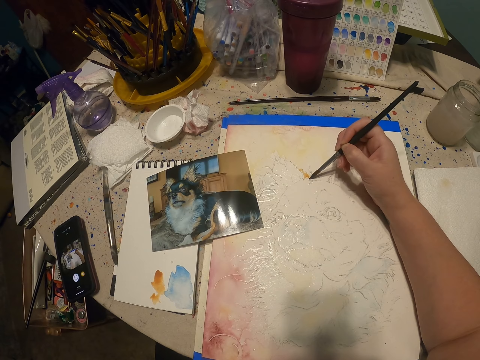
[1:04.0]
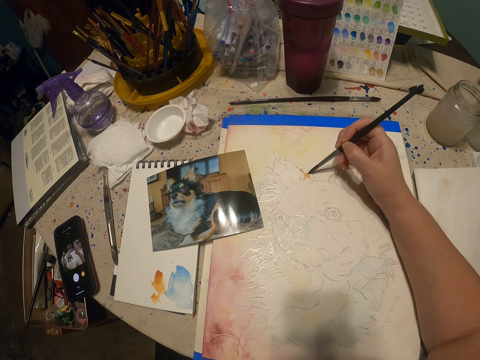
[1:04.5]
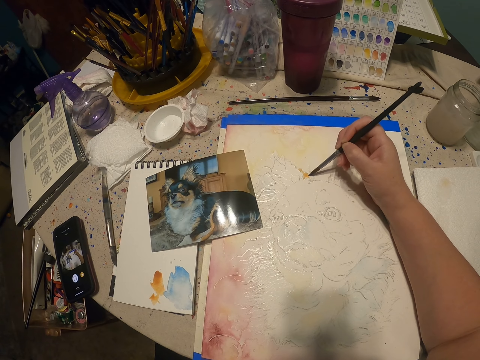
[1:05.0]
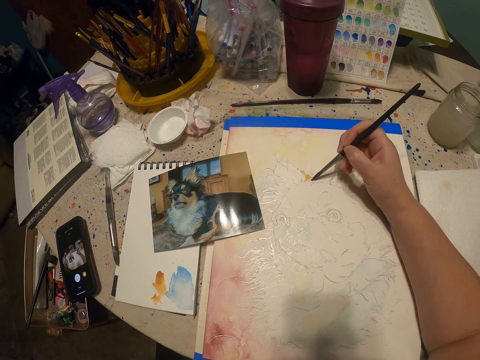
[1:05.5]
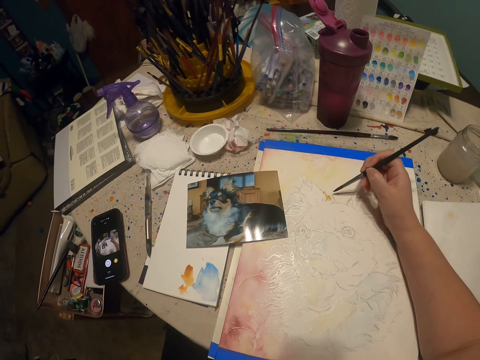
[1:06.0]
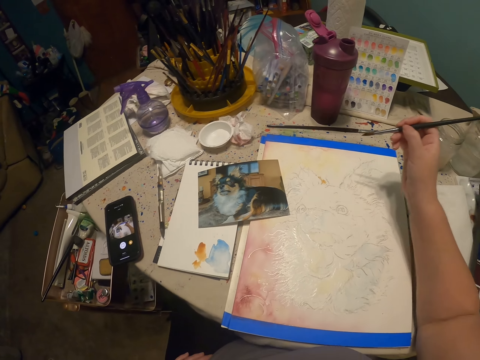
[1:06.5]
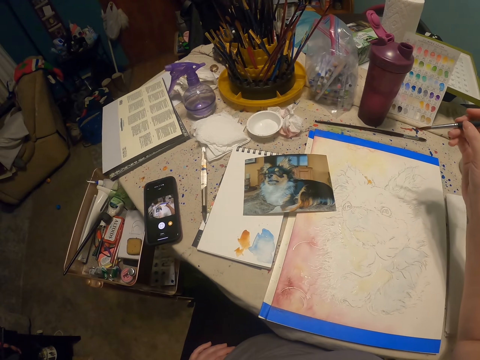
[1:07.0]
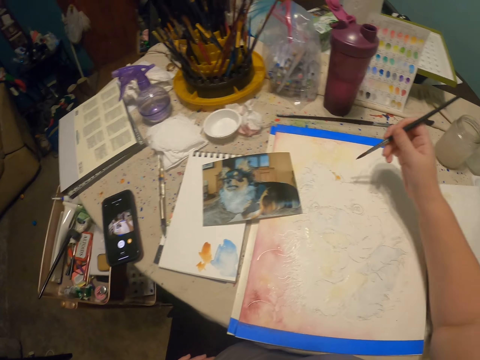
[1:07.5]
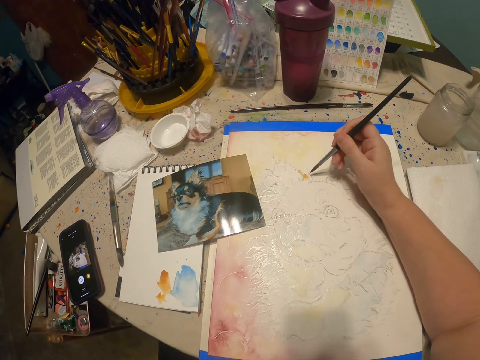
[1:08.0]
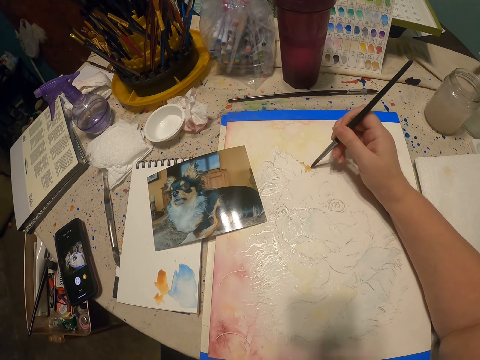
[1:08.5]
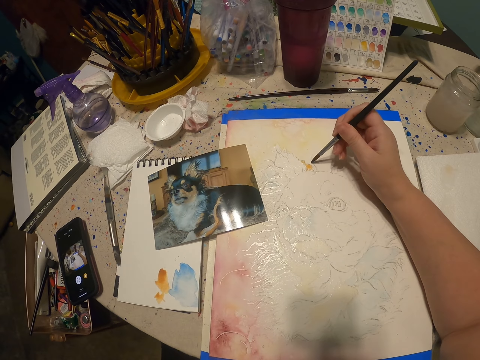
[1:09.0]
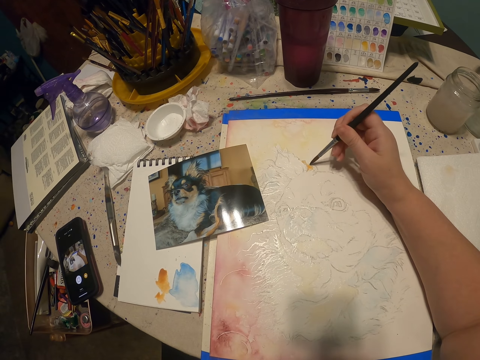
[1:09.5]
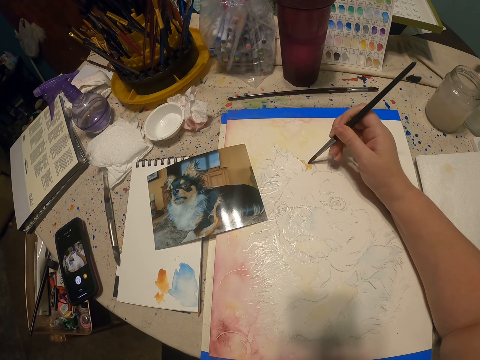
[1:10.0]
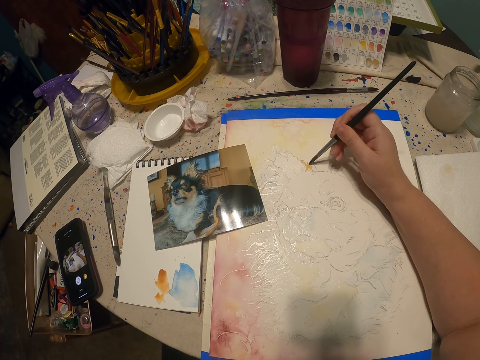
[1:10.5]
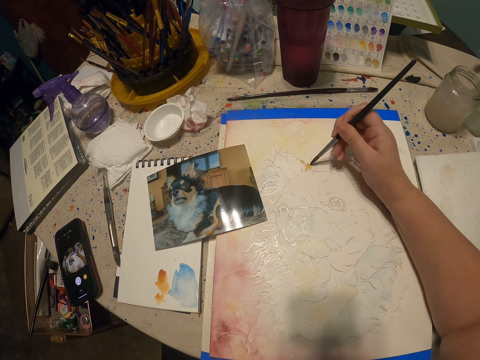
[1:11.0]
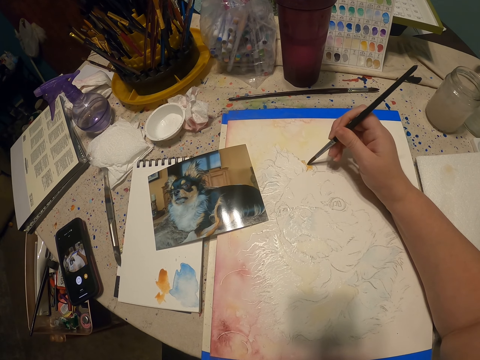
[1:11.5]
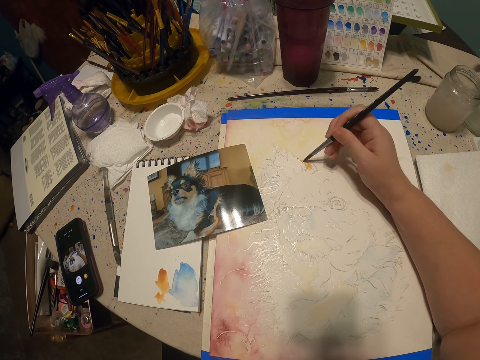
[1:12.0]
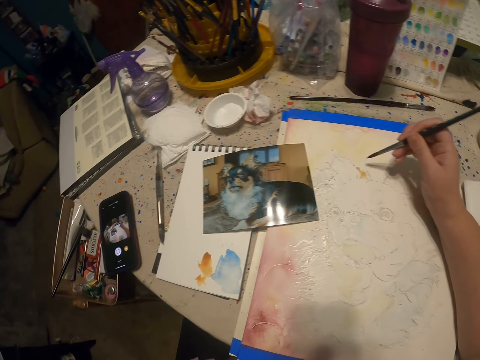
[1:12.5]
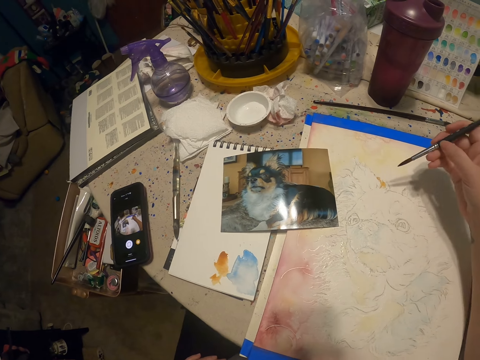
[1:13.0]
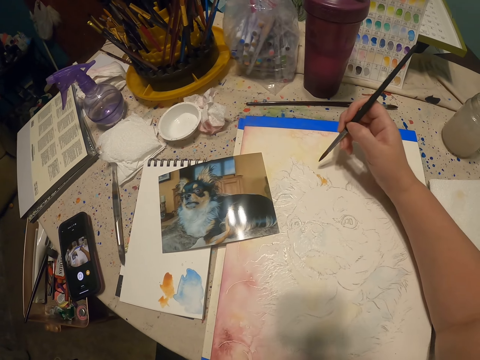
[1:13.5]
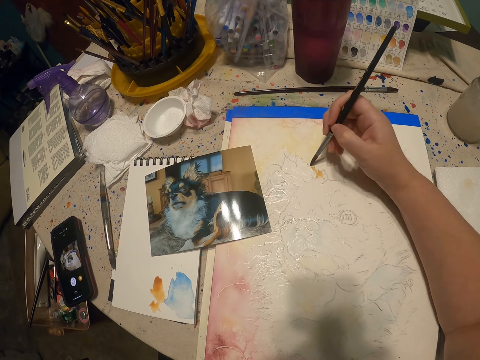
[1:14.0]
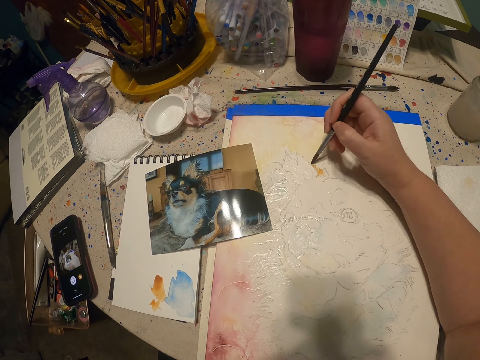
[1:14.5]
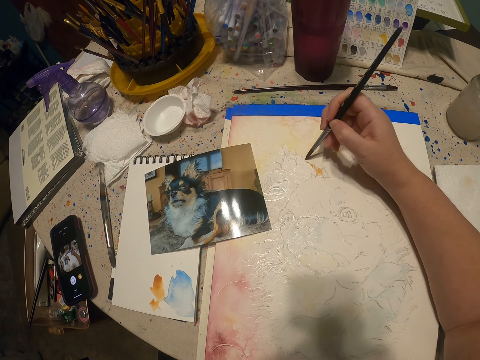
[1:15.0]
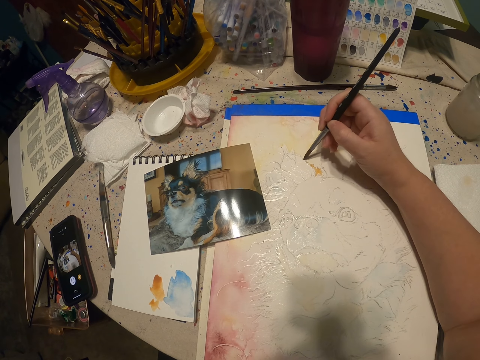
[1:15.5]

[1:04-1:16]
The camera wearer paints on the painting. They lift up a hand. They paint on the painting. They turn around.

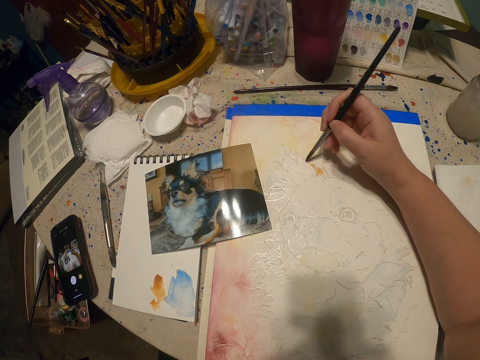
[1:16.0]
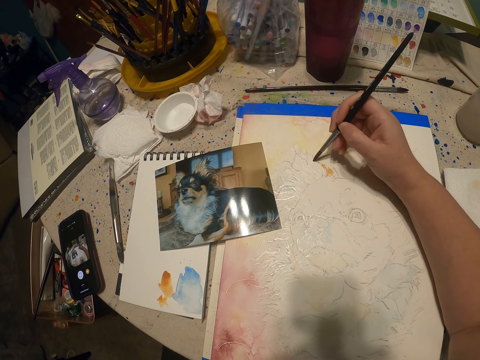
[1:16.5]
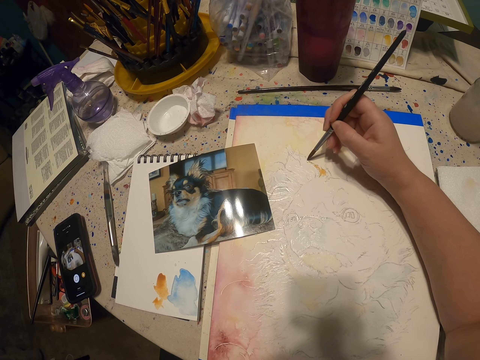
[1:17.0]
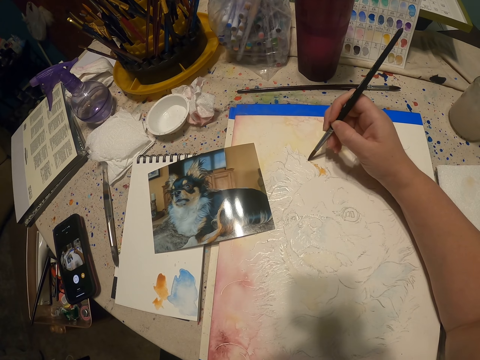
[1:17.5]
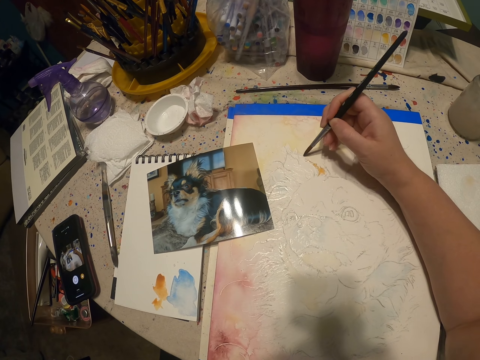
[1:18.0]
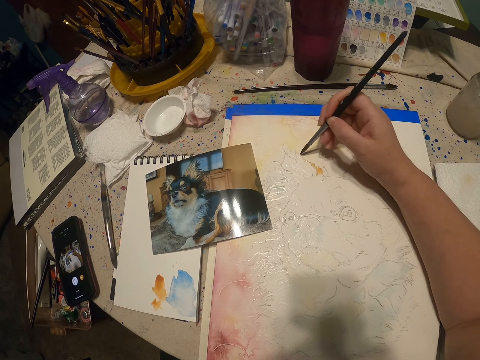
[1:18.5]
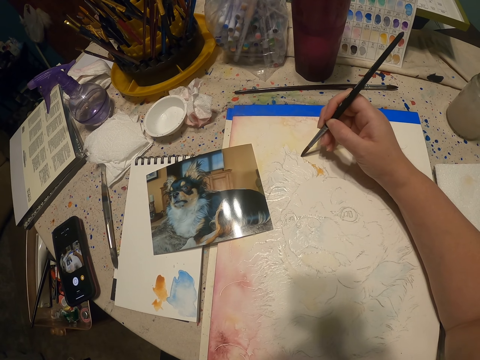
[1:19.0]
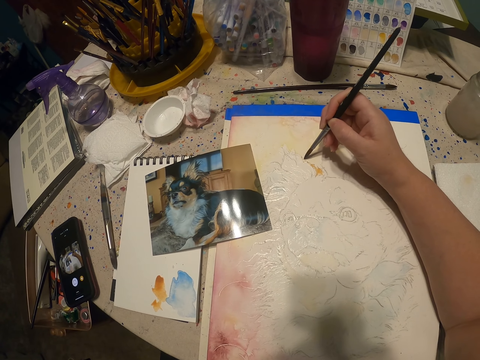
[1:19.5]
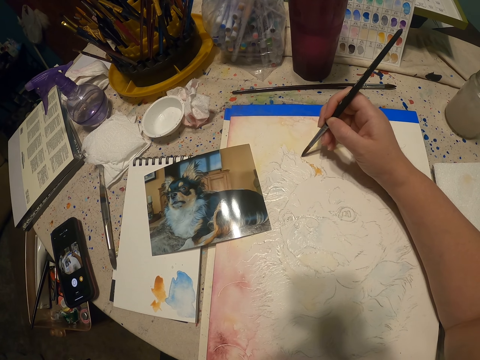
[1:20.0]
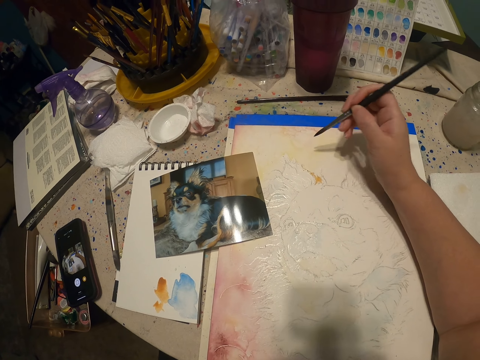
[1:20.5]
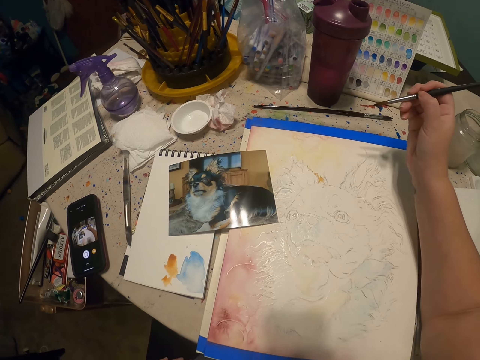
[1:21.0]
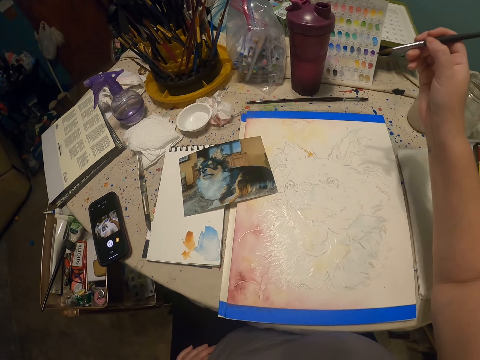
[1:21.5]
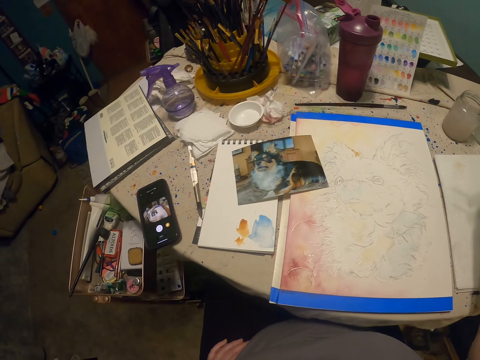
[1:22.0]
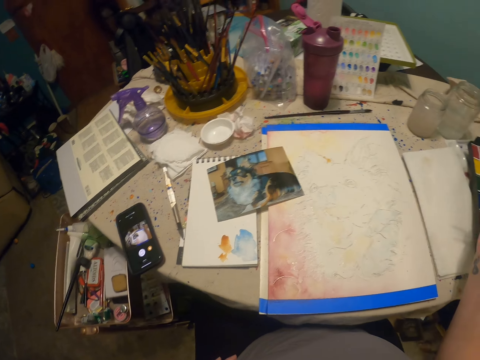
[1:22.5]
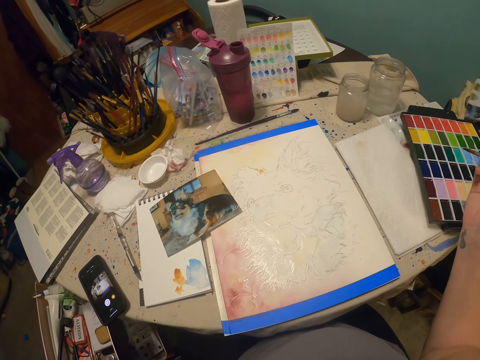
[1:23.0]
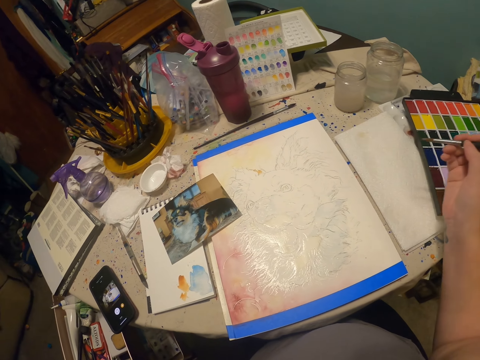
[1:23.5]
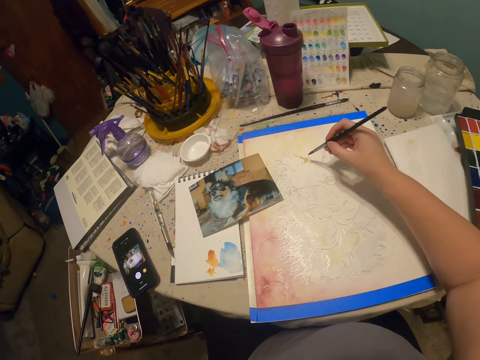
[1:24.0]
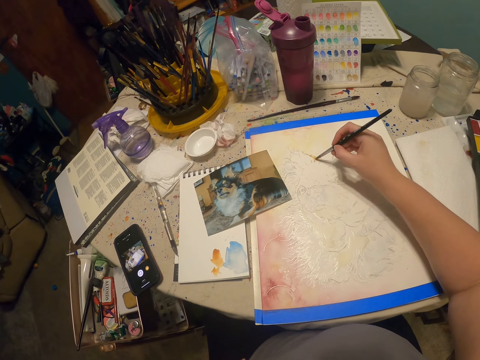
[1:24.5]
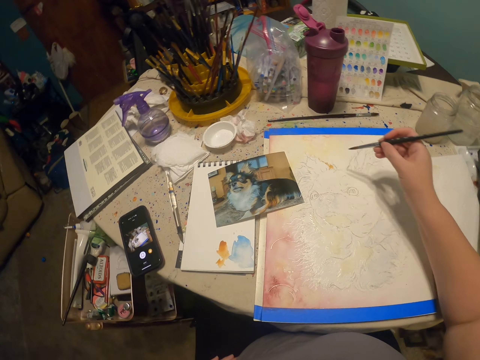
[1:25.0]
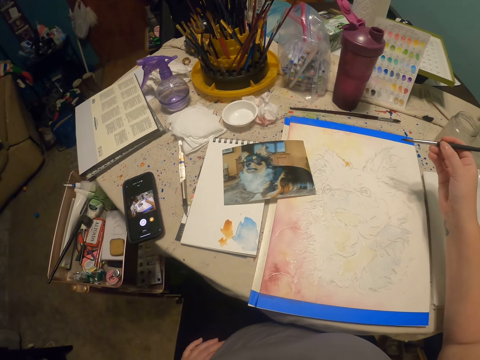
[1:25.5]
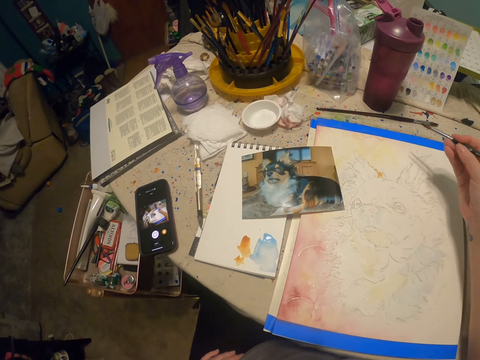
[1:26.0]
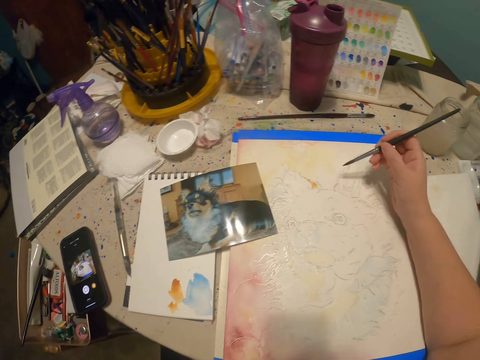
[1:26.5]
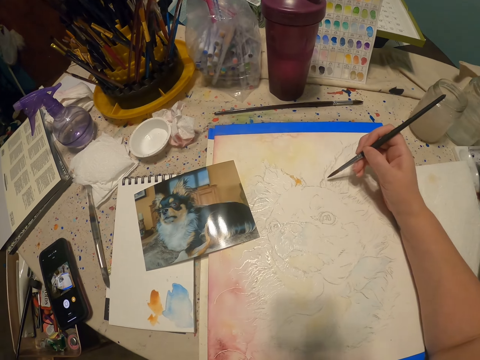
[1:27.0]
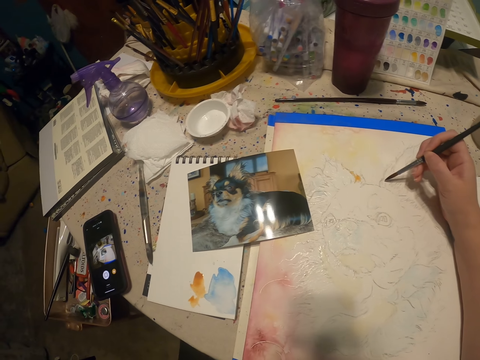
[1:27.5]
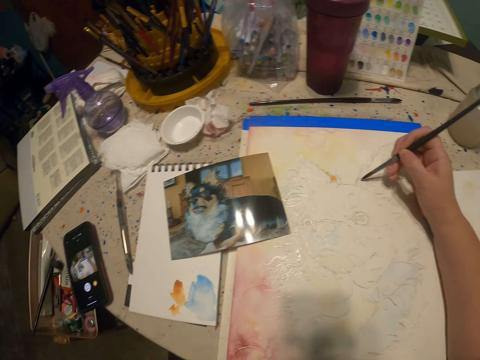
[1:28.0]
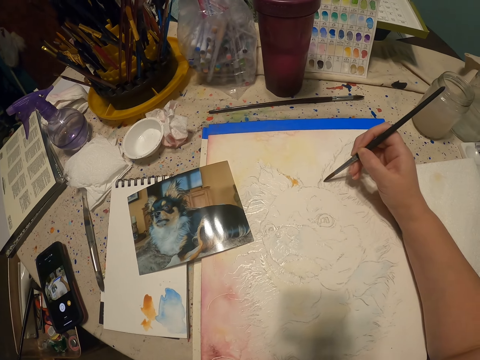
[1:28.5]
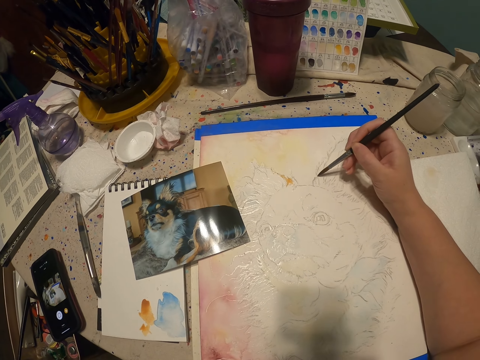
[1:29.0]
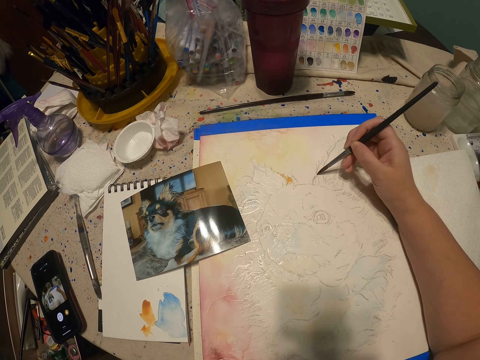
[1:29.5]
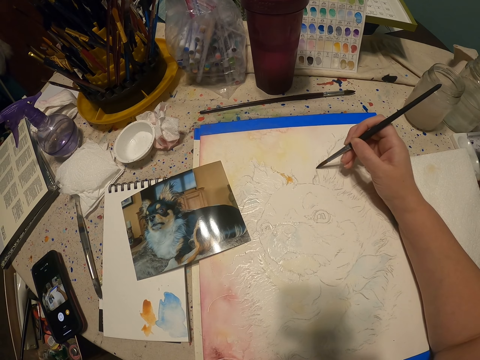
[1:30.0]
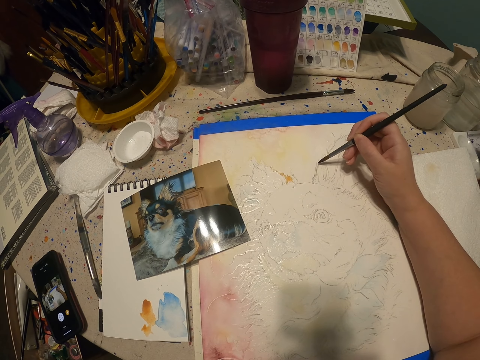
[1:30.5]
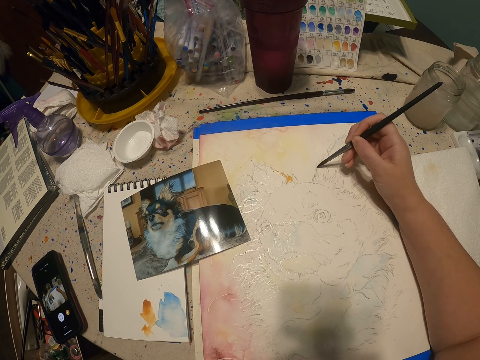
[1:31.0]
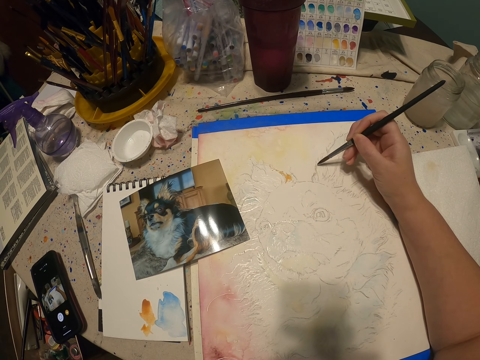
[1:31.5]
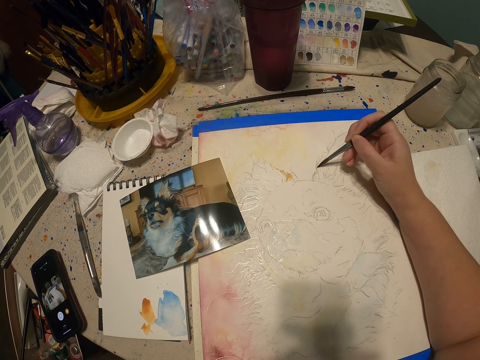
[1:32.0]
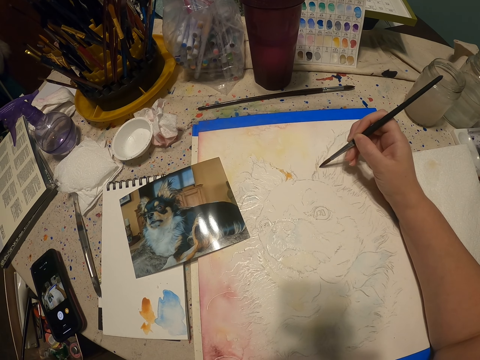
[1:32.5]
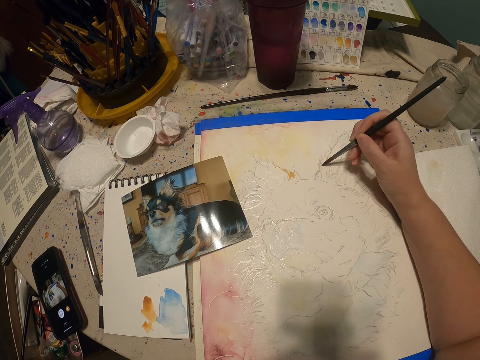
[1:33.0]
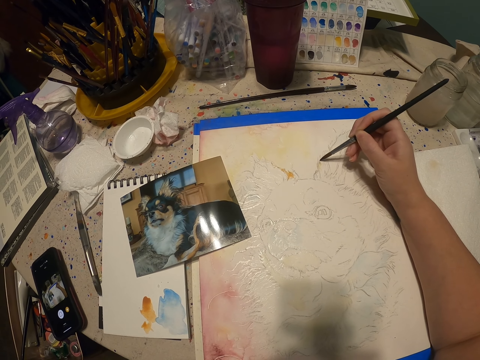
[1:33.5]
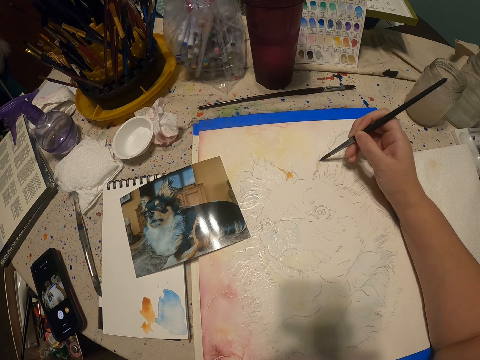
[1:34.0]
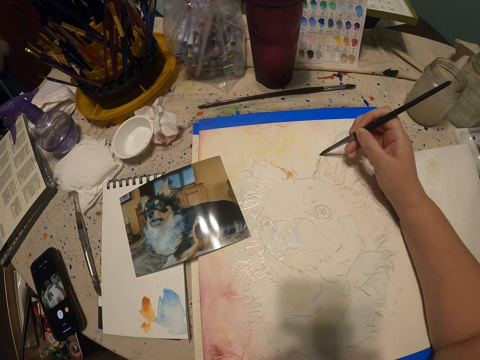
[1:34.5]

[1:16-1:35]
The camera wearer paints on the painting. They lift up the paint brush. They look around. They lift up the paint brush. They paint on the painting.
